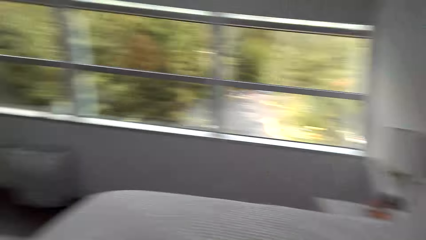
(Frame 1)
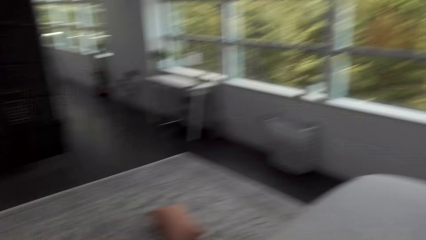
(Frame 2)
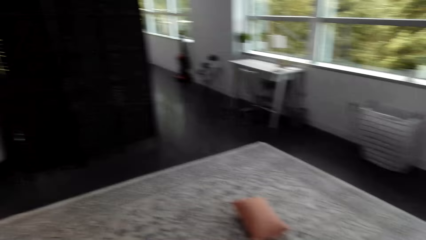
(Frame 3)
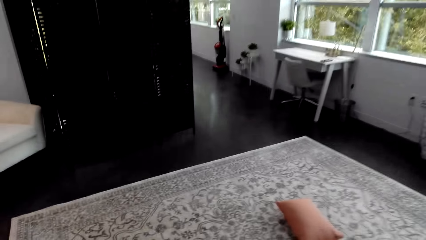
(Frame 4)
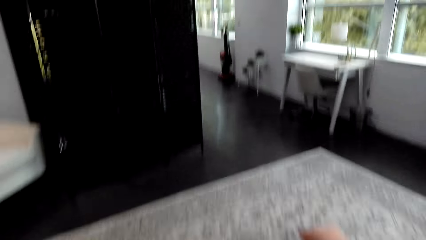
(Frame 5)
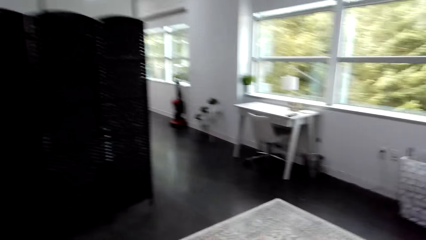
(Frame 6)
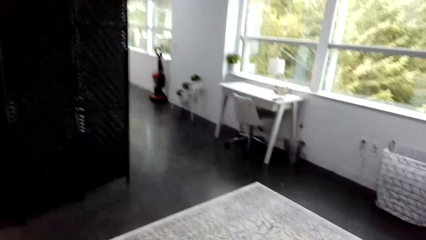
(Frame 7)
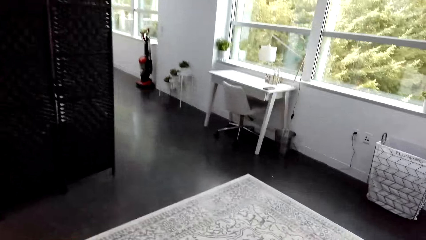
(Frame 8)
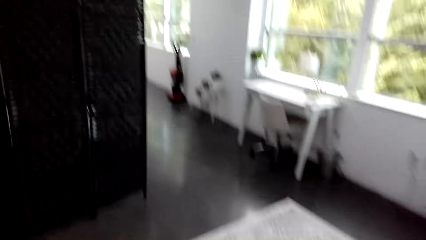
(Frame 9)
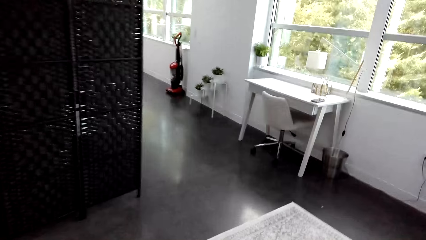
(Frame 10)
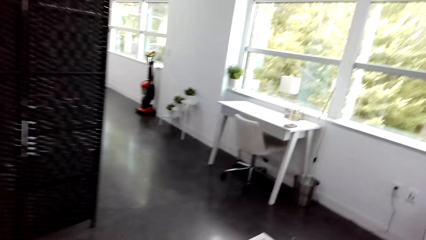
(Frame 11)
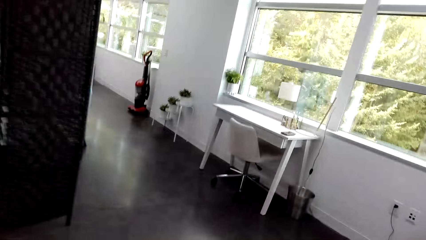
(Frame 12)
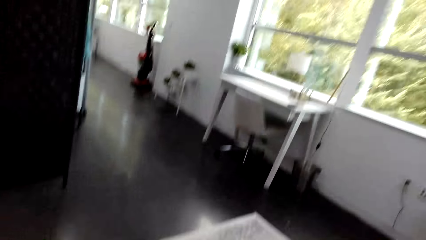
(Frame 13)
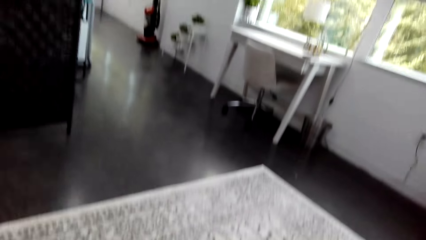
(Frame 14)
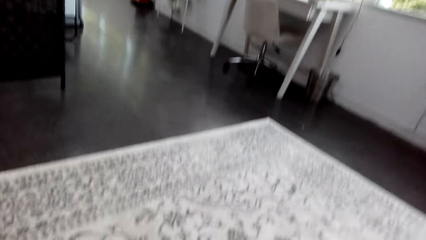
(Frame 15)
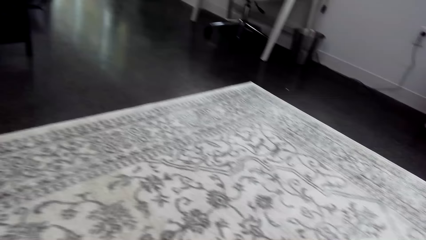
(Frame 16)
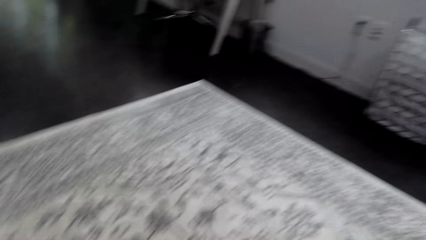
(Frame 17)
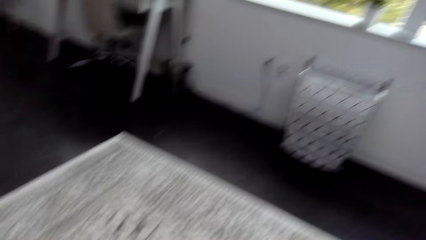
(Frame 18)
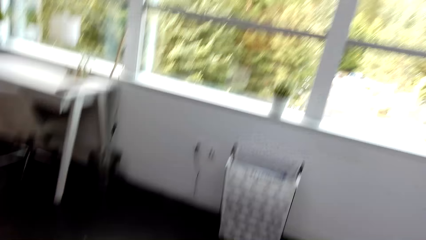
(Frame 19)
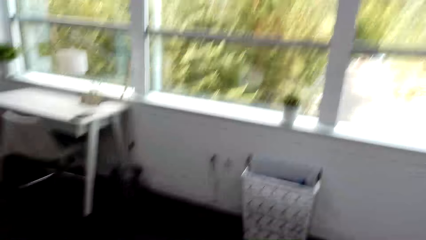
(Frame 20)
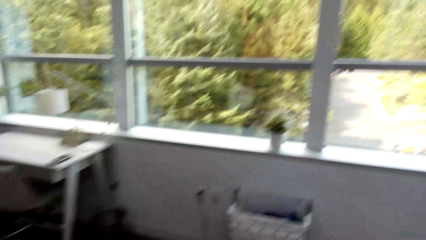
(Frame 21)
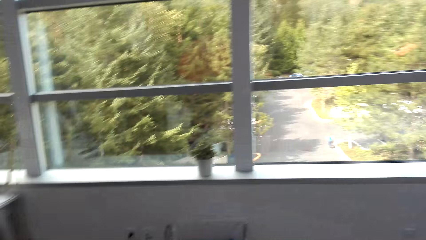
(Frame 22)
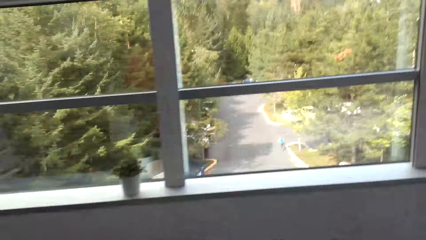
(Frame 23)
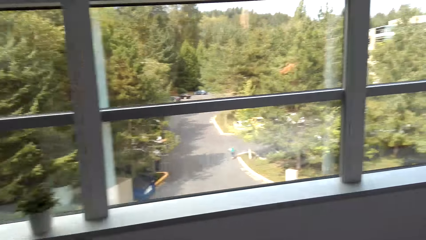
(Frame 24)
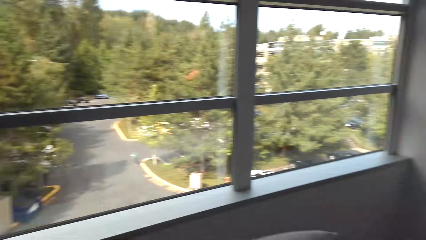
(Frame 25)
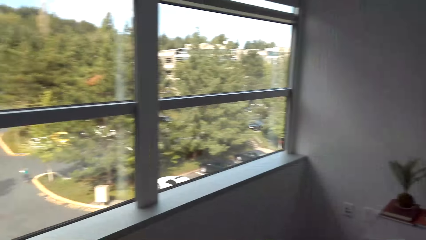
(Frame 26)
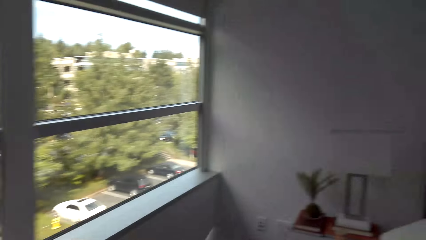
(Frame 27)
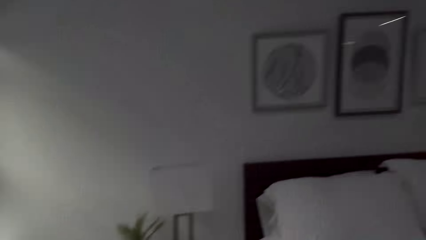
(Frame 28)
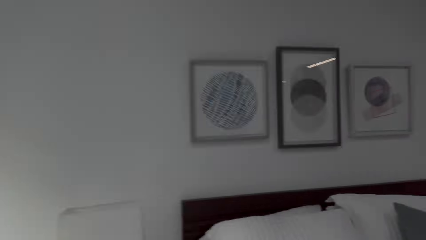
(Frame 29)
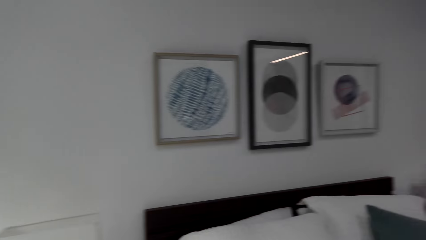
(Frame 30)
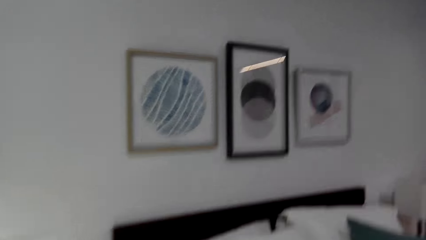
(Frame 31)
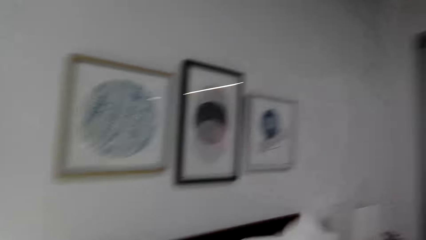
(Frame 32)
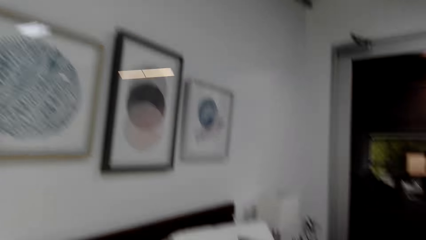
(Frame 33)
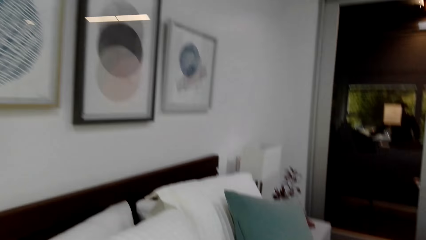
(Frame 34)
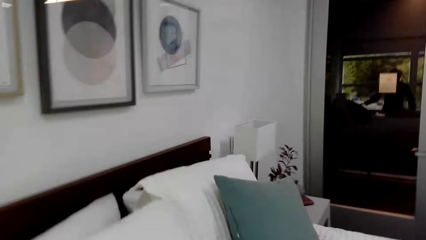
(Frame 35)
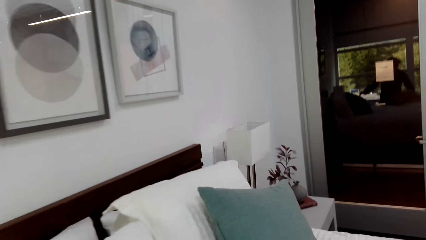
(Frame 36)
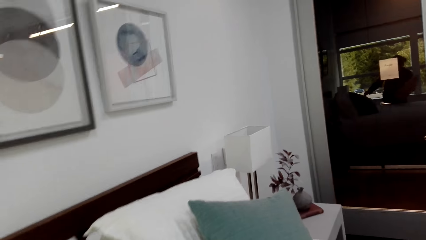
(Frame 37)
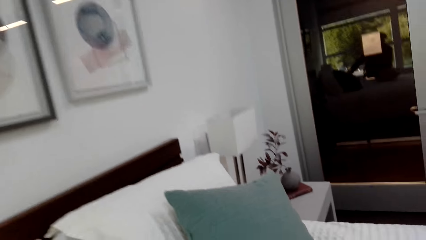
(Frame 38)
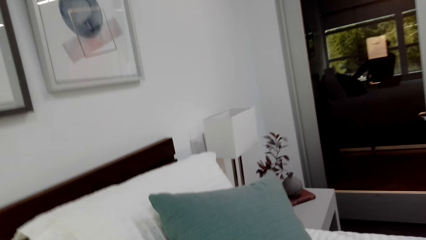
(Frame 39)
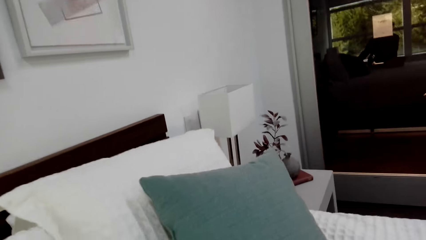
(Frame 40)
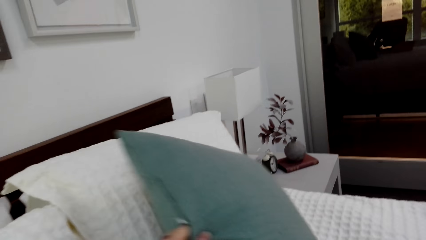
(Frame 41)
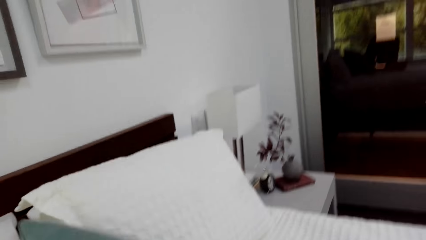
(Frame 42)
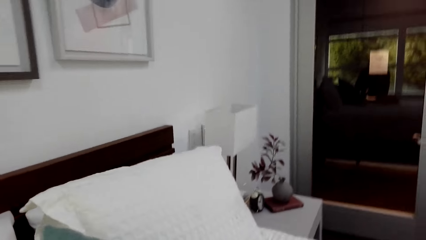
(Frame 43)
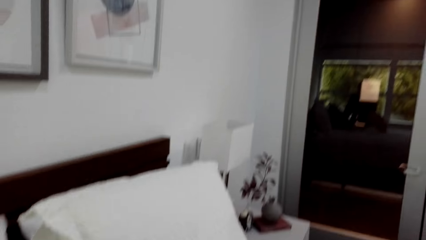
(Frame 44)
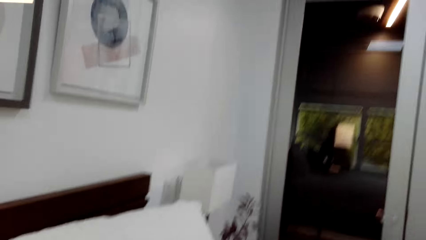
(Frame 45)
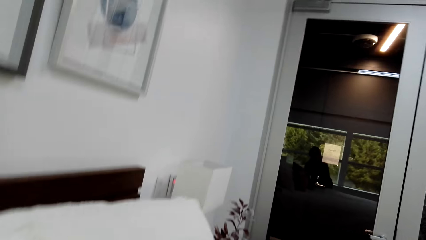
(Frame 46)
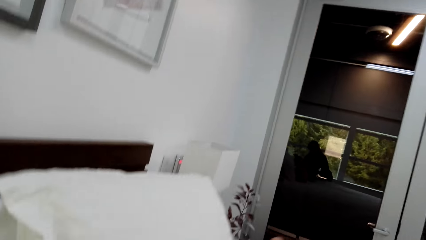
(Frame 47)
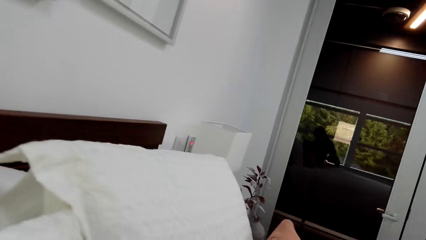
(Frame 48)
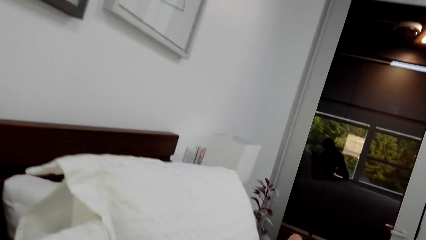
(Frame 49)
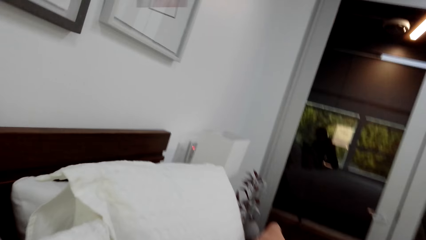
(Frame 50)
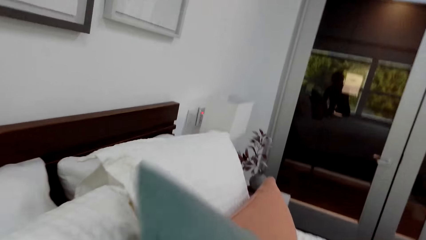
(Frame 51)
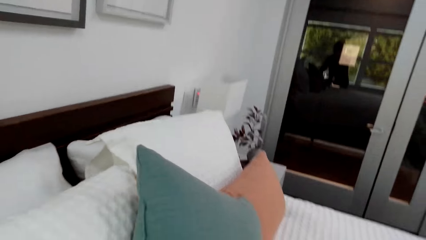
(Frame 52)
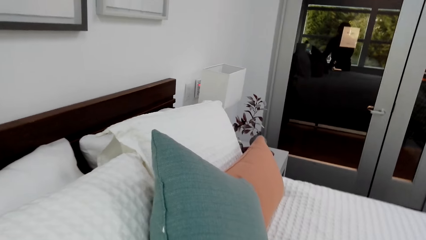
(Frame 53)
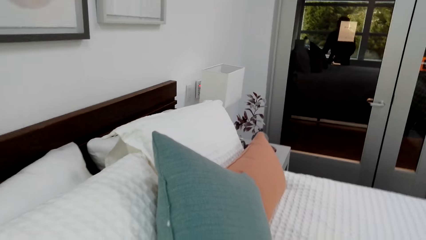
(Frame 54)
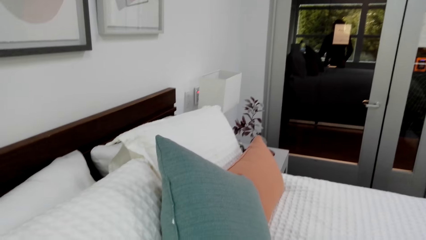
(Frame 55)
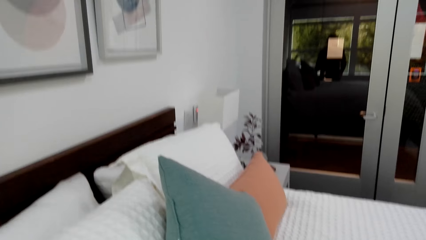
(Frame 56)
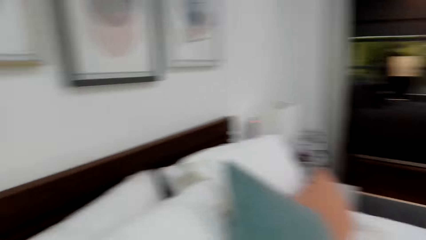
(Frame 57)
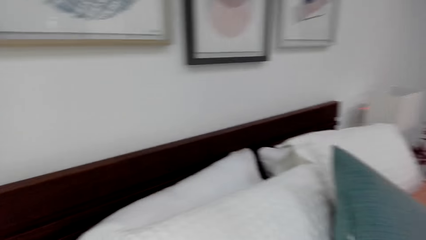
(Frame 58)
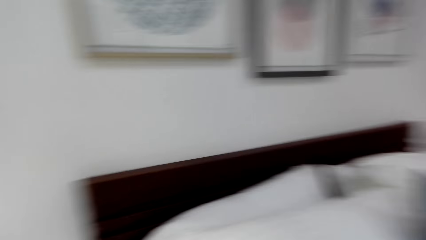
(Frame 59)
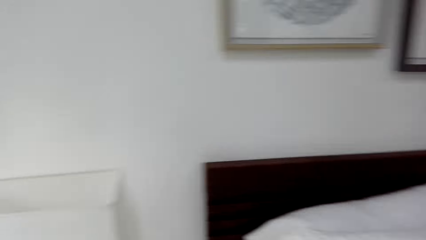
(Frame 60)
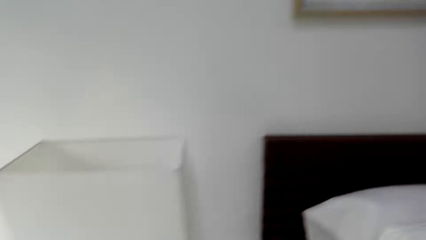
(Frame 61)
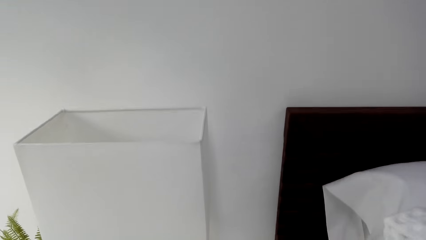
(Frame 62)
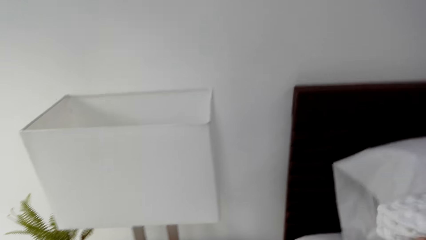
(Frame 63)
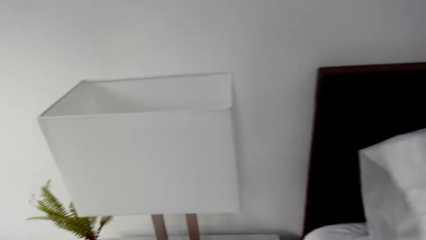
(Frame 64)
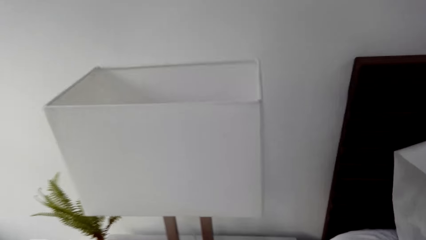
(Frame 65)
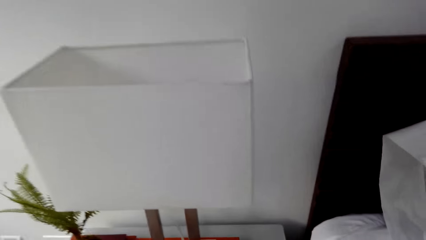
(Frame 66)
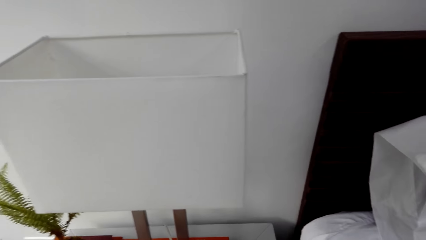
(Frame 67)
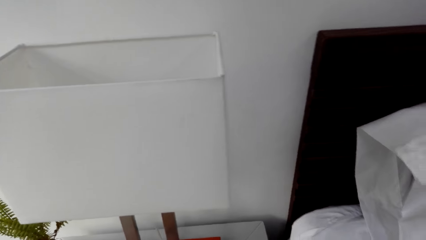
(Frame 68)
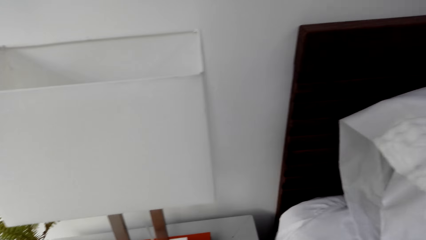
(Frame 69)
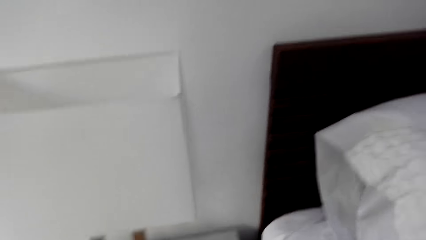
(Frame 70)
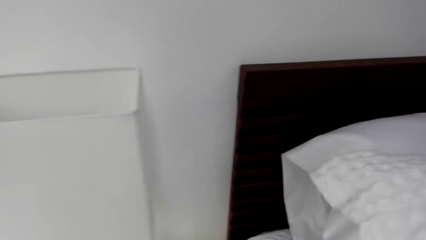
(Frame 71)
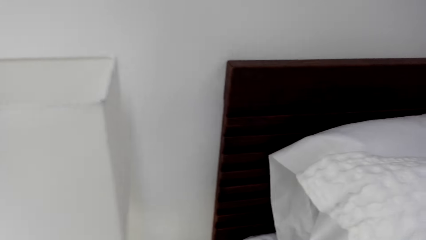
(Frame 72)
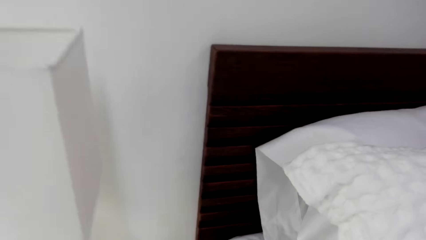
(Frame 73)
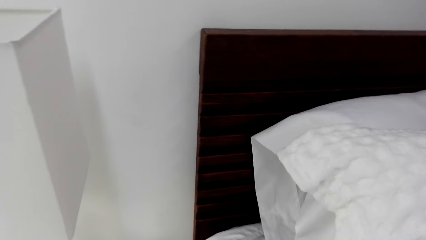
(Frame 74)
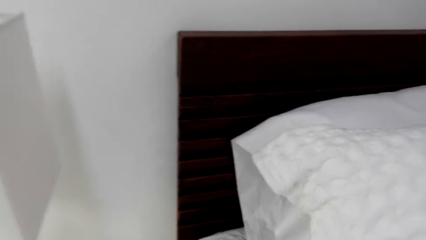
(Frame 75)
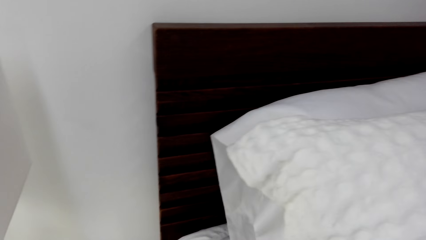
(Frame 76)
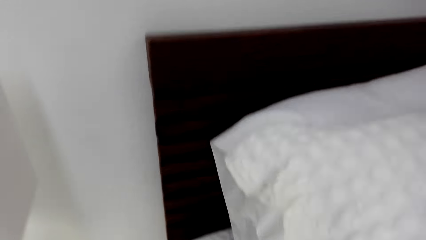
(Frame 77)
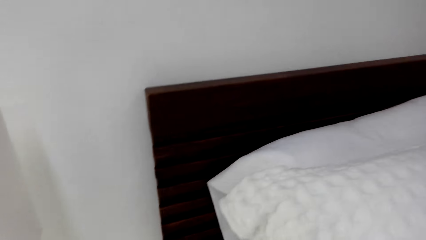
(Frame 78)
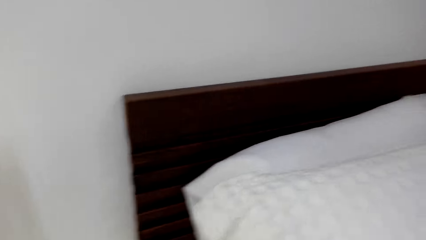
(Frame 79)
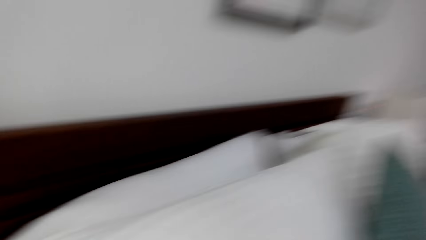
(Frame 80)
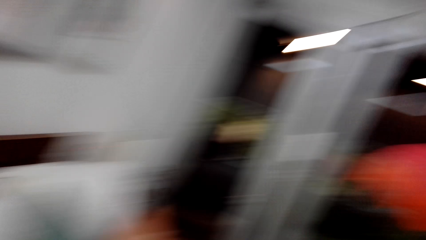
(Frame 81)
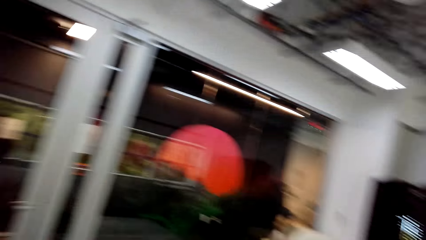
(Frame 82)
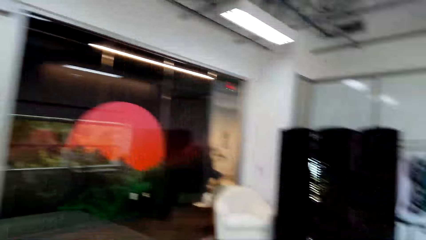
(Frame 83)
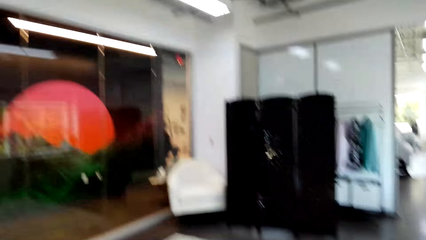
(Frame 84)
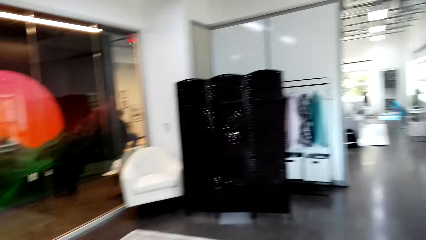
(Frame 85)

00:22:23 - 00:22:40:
The camera wearer walks towards the pillow on the floor. They walk back to the bed. They grab the pillow on the bed. They arrange the pillows on the bed. They do something. They turn around.
